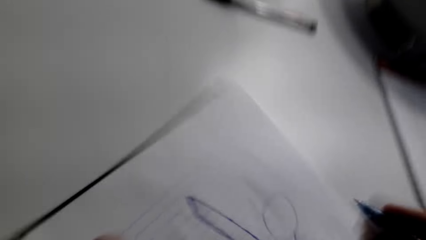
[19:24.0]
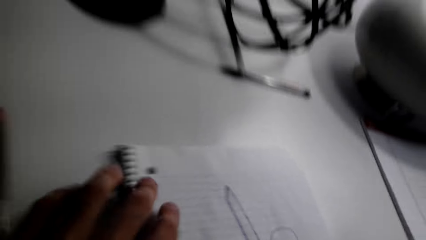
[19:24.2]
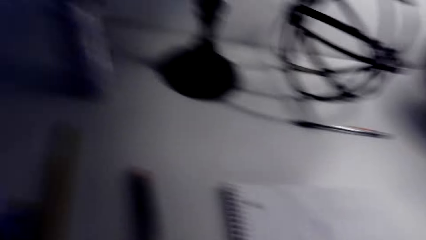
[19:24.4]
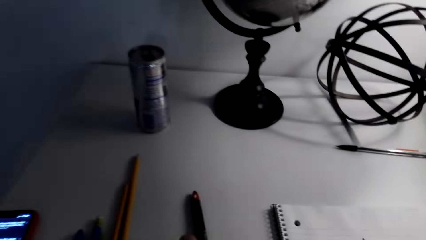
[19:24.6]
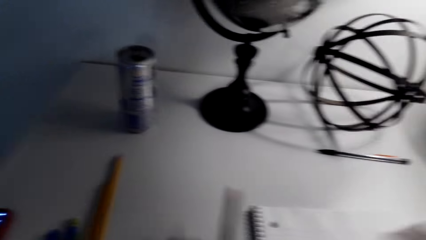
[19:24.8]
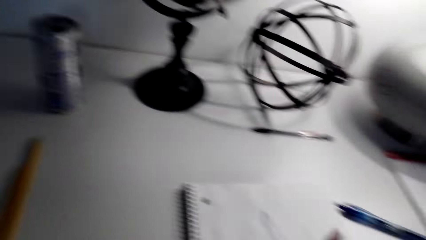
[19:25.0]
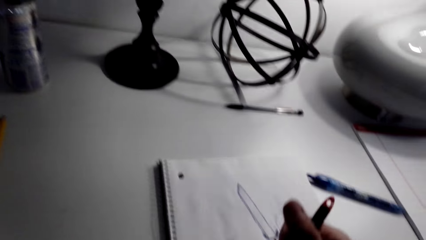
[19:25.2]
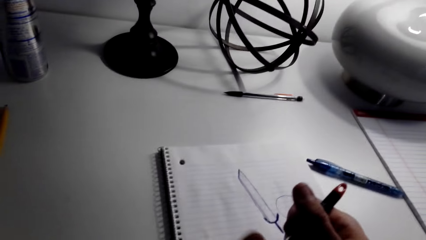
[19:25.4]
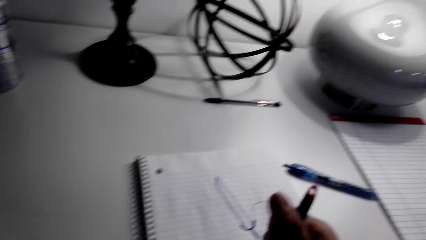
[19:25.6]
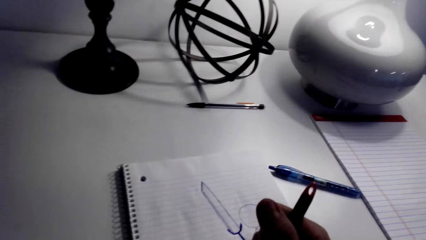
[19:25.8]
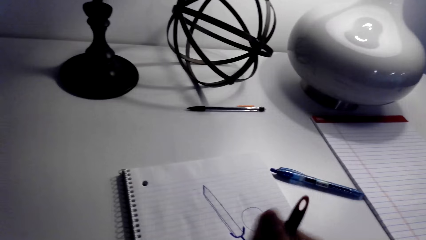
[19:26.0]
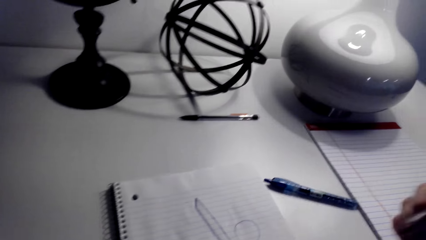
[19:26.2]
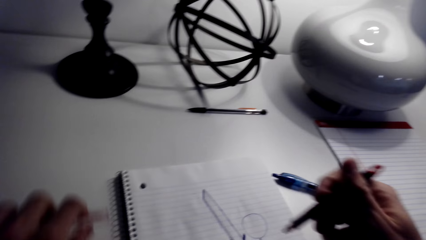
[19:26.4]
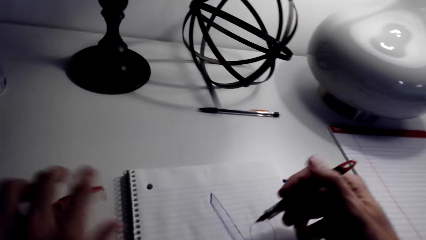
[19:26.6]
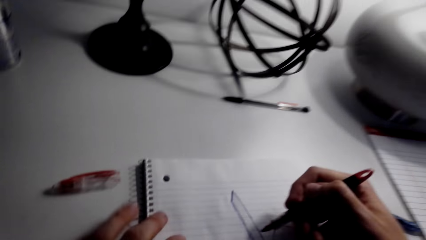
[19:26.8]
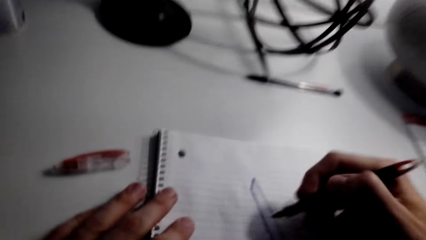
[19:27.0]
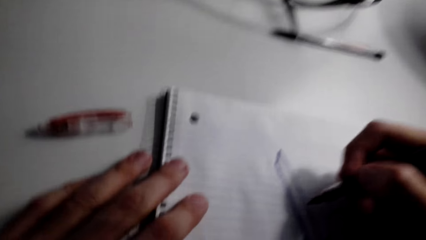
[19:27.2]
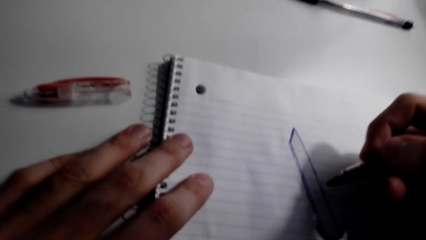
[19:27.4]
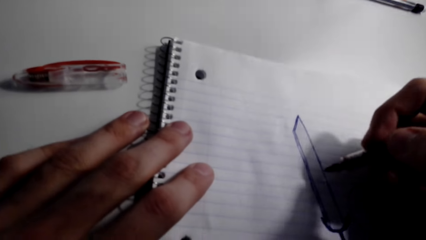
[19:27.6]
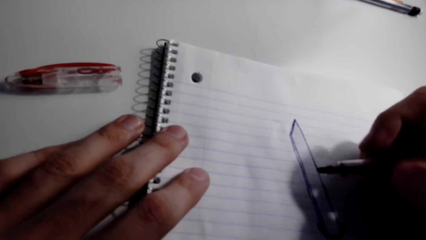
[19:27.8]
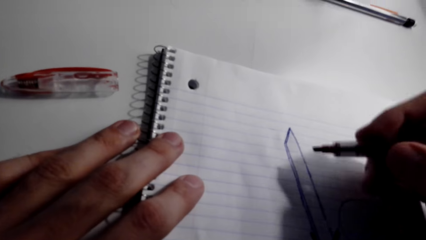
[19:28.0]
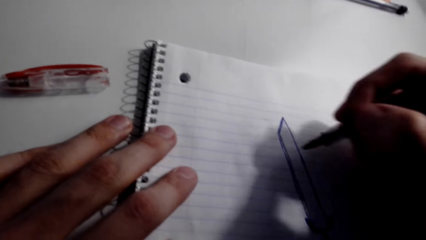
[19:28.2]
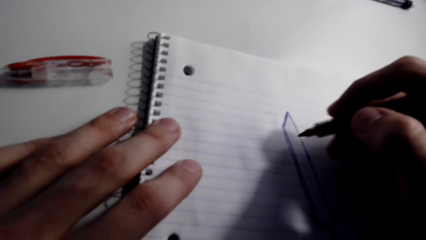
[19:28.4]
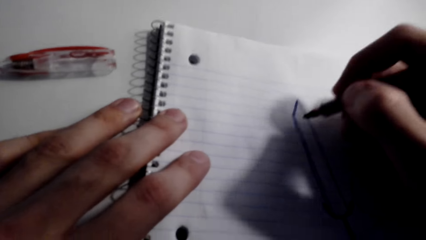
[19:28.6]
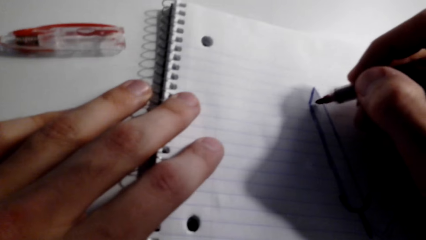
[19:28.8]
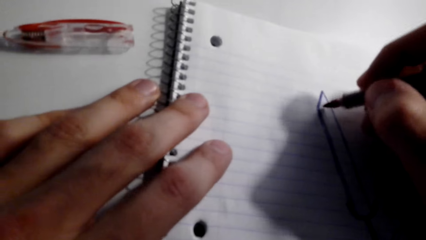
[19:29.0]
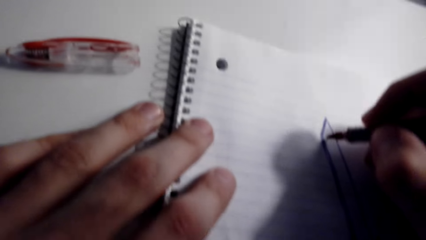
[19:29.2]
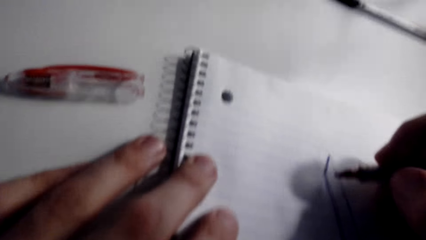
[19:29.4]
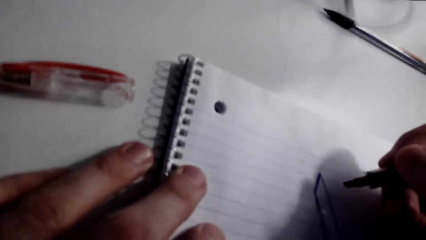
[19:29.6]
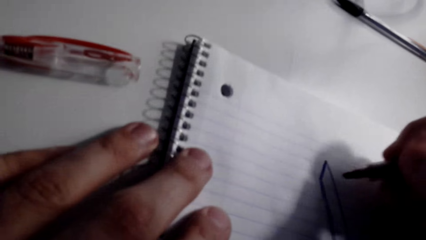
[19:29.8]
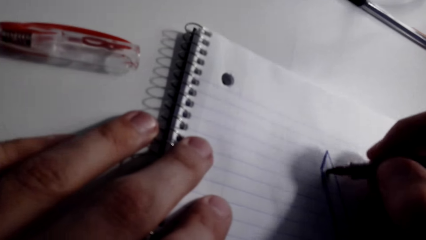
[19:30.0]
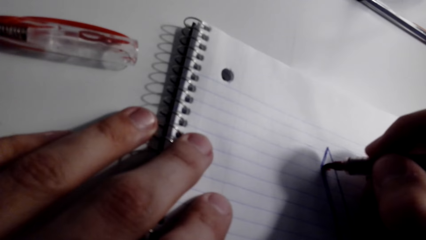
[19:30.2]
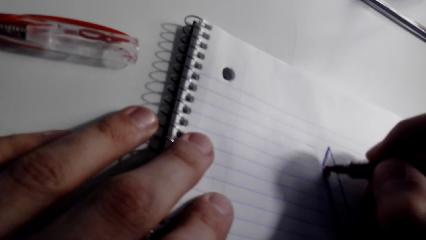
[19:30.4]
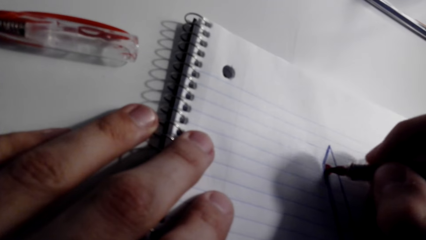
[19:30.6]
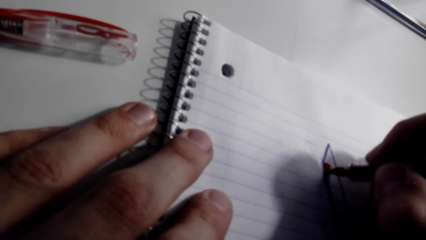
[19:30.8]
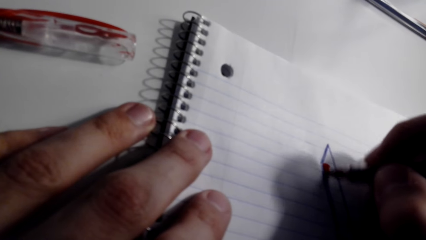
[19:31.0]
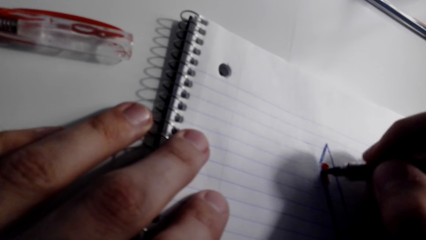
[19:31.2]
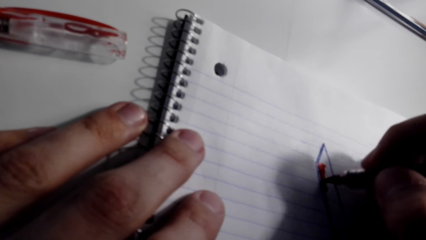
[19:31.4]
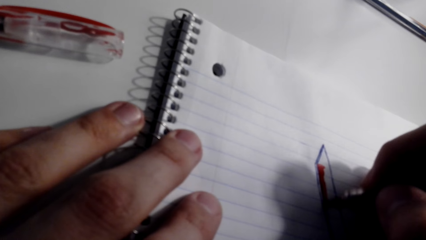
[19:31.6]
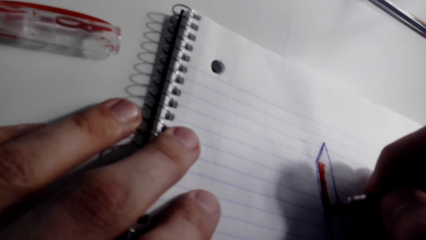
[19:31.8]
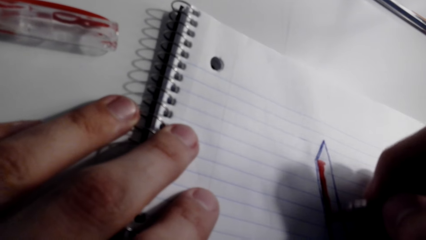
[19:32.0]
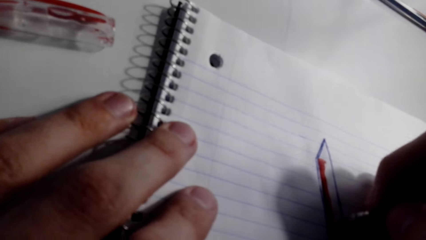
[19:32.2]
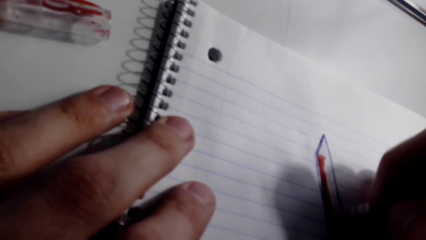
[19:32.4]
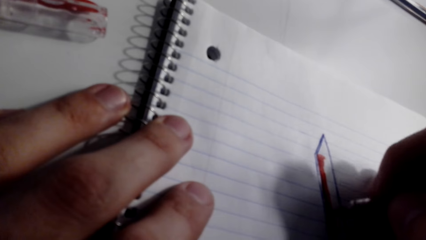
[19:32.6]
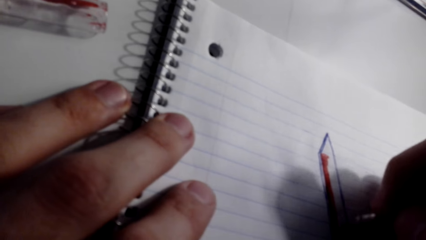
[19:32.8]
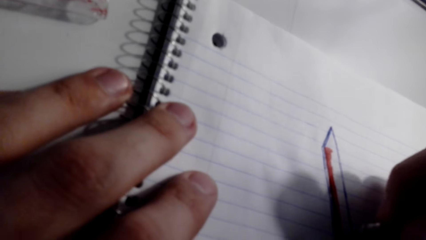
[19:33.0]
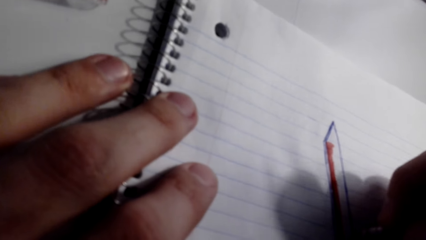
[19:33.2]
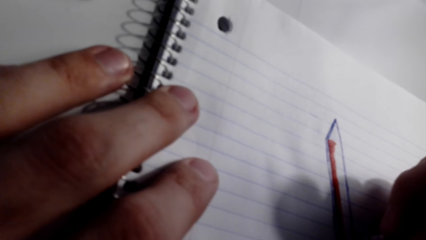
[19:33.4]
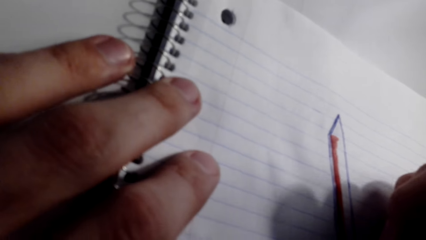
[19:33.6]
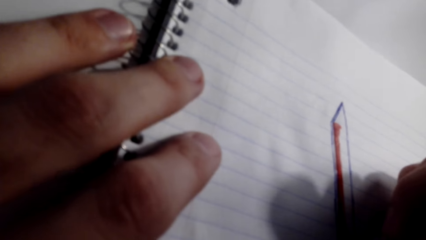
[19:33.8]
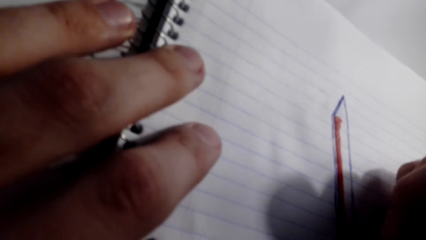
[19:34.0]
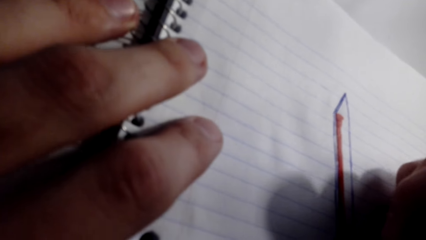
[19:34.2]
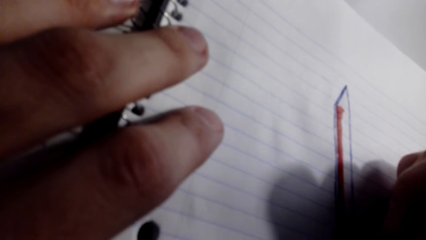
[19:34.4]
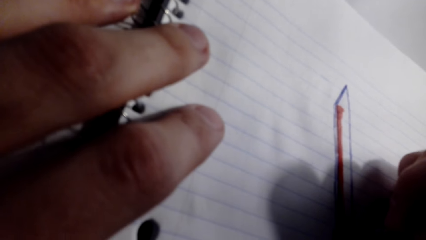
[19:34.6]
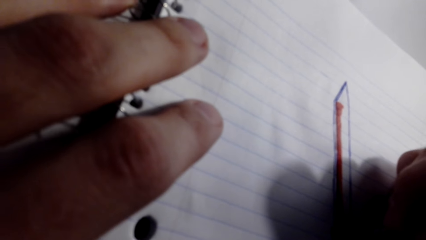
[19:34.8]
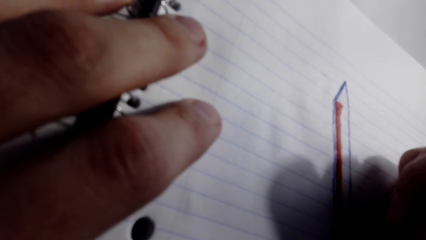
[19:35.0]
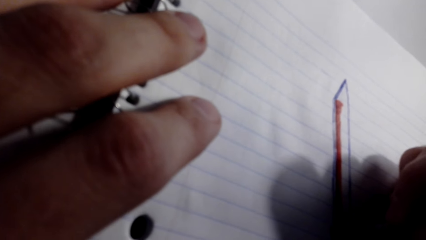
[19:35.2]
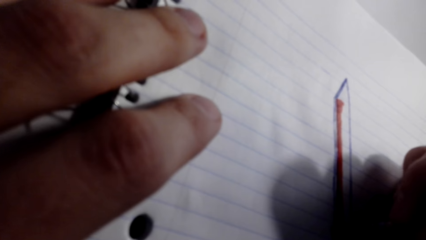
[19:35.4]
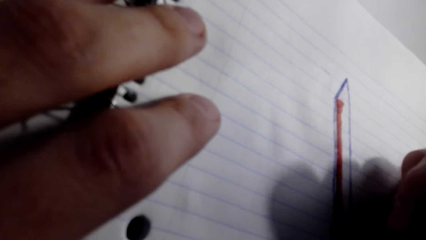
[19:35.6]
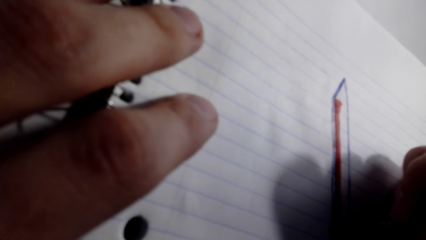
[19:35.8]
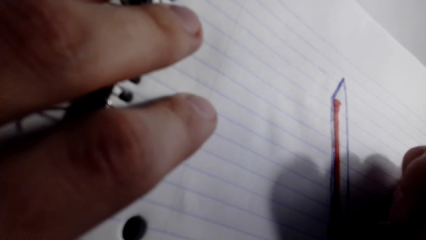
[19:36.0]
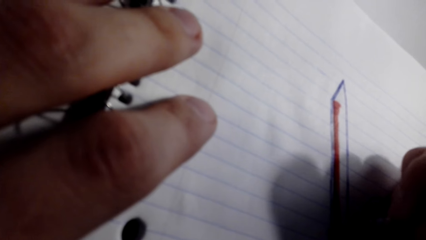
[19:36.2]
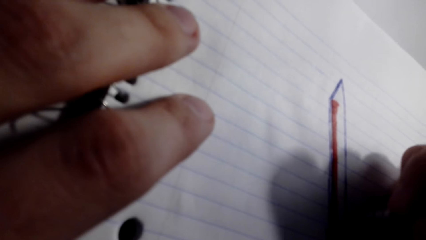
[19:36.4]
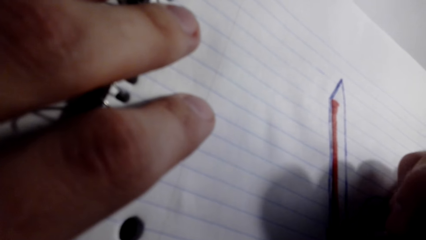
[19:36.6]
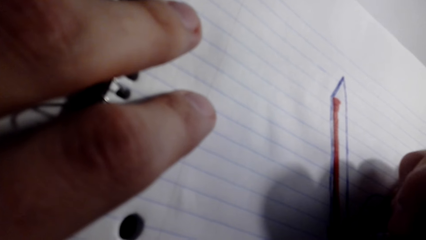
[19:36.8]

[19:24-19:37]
The camera wearer picks up the marker pen with the left hand. They put the pen cap down. They draw with the colored pen. They paint the sketch with the marker pen.

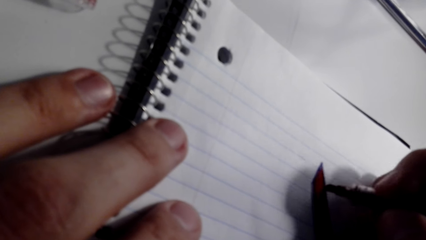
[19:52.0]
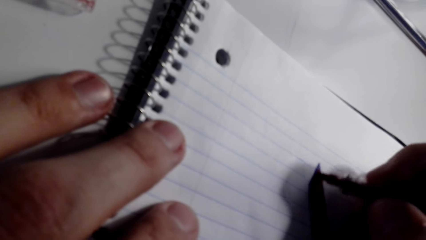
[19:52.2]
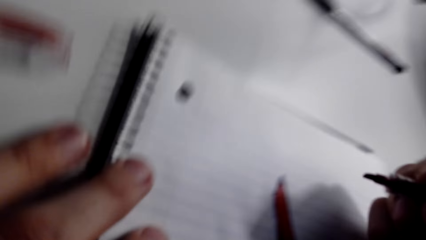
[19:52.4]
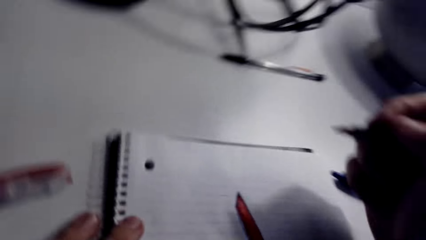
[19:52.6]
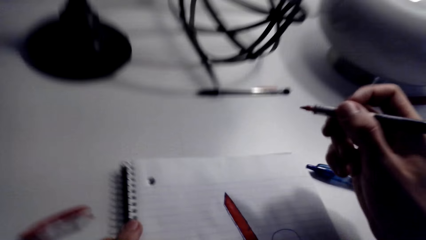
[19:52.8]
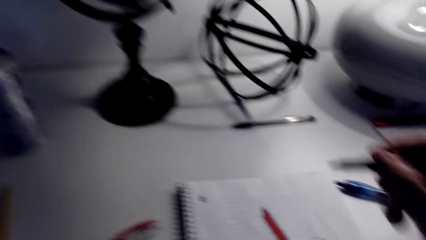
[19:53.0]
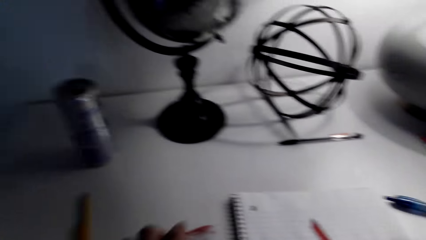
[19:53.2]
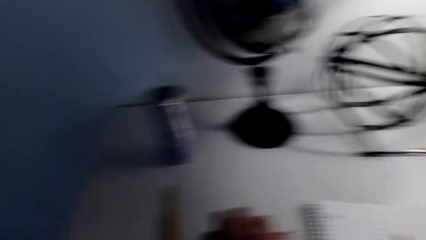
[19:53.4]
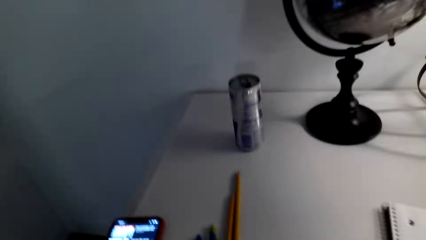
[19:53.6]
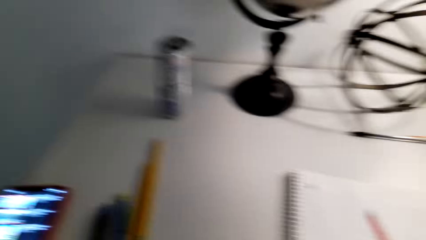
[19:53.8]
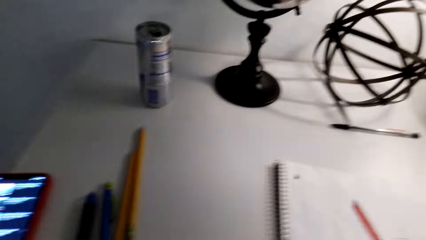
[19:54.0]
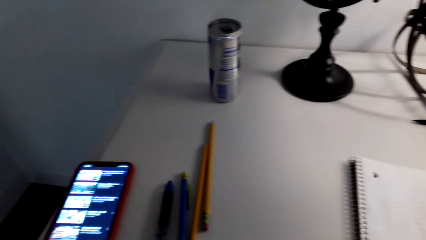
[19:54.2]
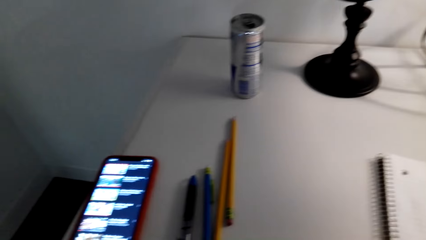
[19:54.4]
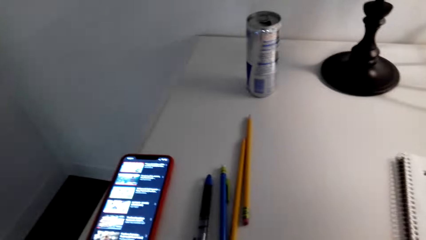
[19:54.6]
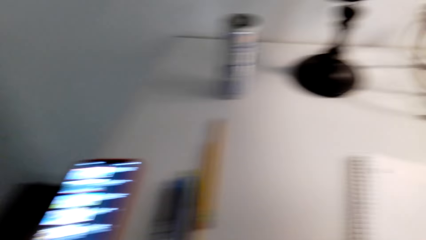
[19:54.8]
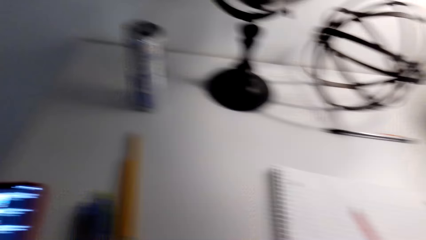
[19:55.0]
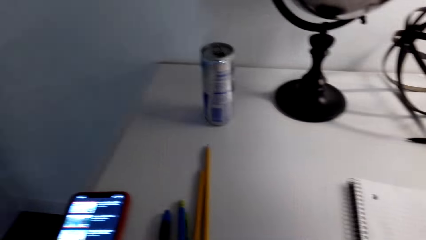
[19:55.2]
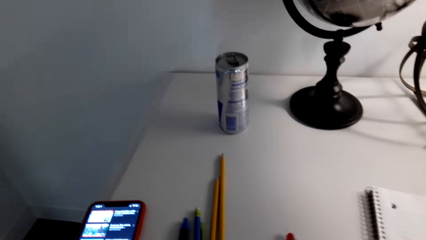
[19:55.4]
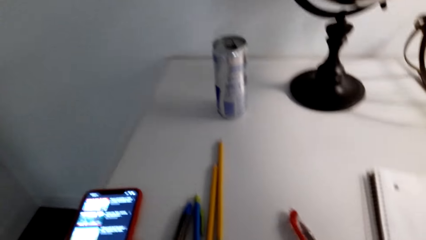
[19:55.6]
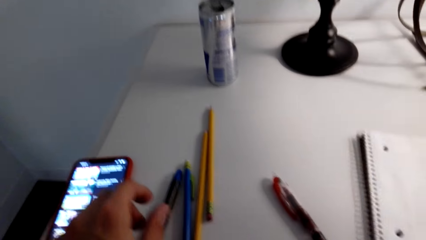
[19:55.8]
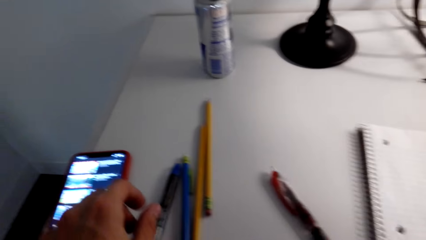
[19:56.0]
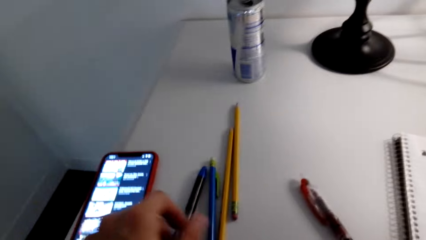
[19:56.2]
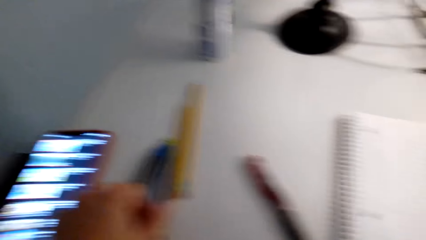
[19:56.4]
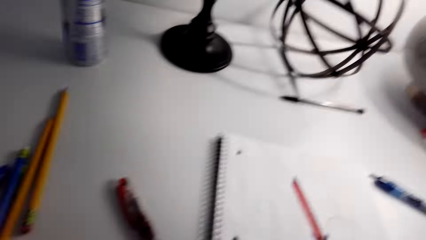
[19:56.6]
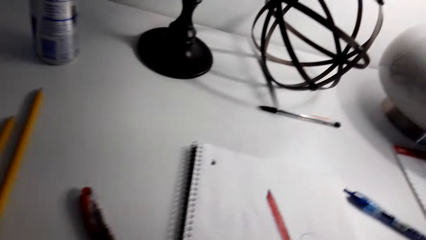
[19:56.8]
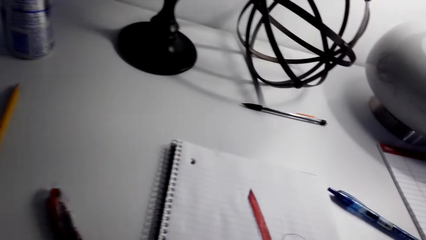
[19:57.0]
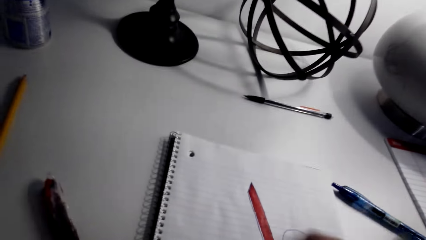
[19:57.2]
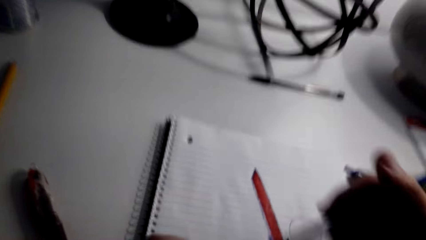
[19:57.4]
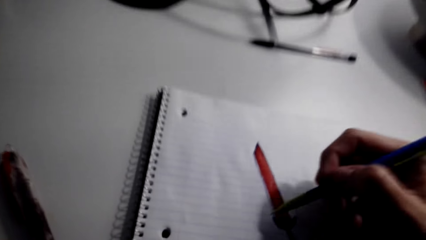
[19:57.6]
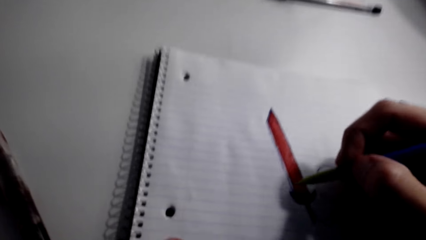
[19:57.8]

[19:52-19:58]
The camera wearer moves the pens with the left hand. They drop the marker pen on the table.
